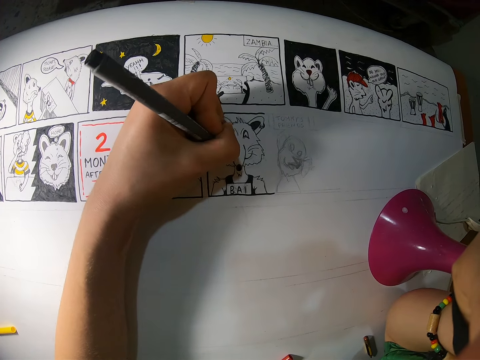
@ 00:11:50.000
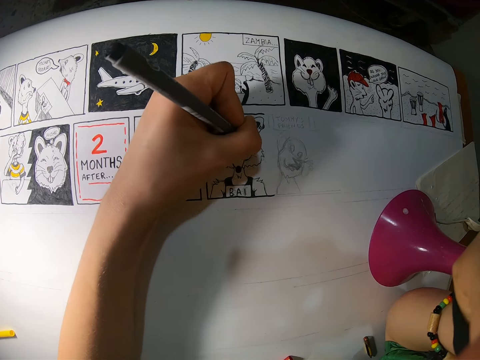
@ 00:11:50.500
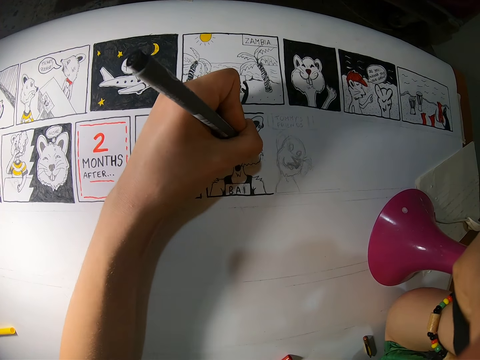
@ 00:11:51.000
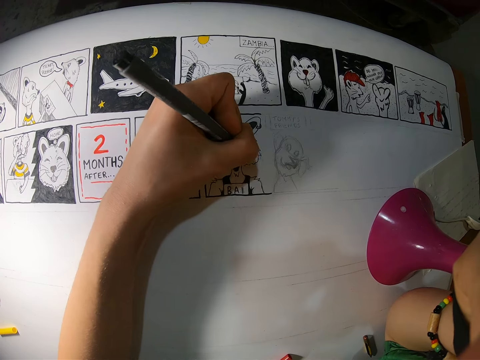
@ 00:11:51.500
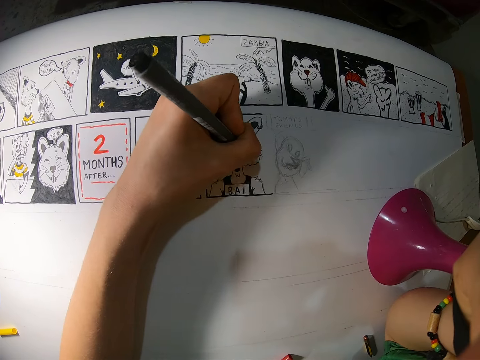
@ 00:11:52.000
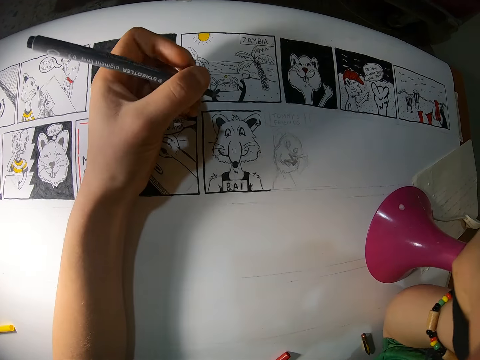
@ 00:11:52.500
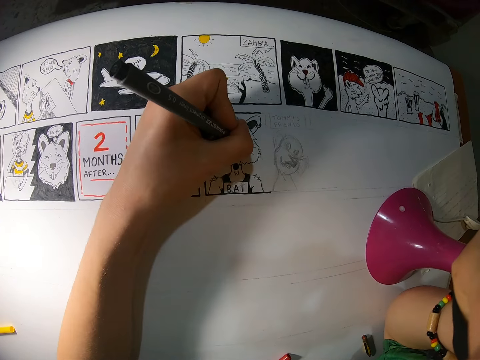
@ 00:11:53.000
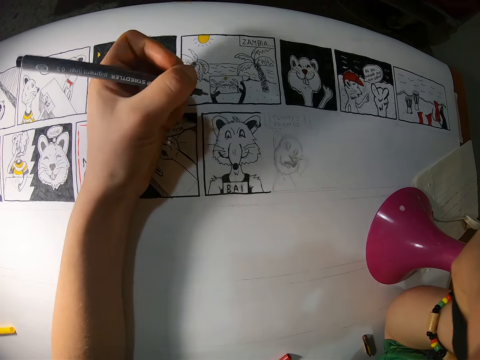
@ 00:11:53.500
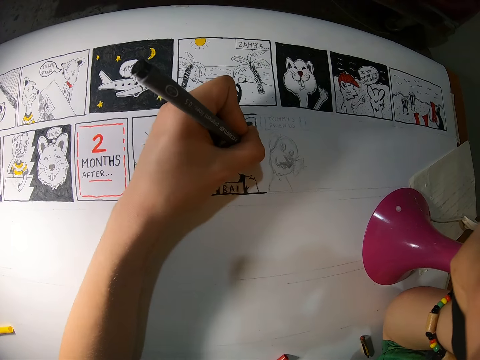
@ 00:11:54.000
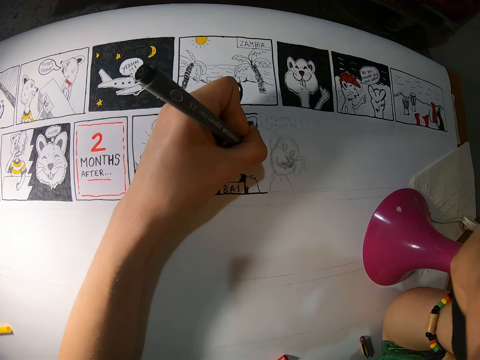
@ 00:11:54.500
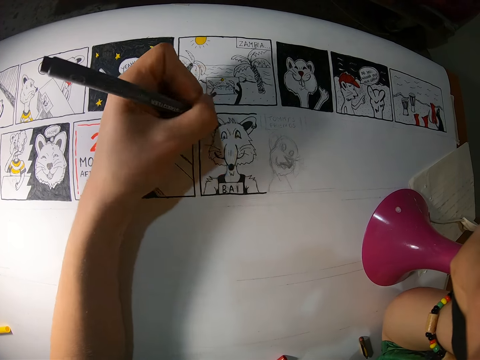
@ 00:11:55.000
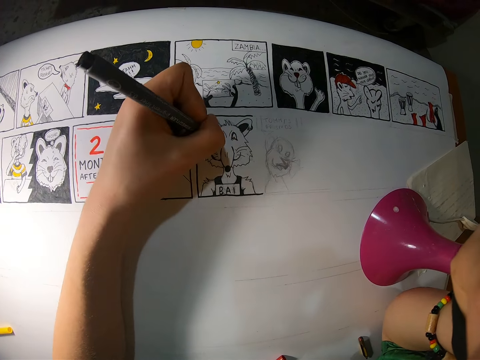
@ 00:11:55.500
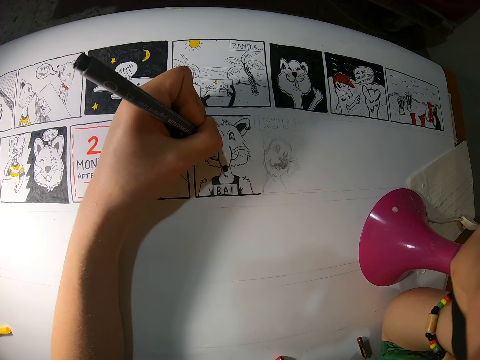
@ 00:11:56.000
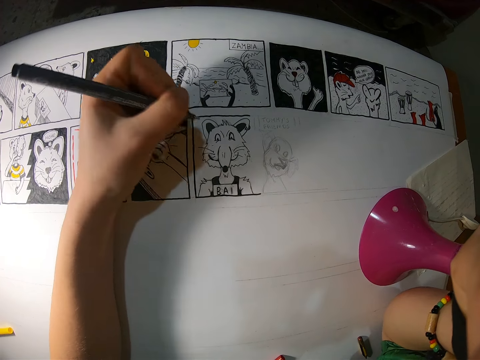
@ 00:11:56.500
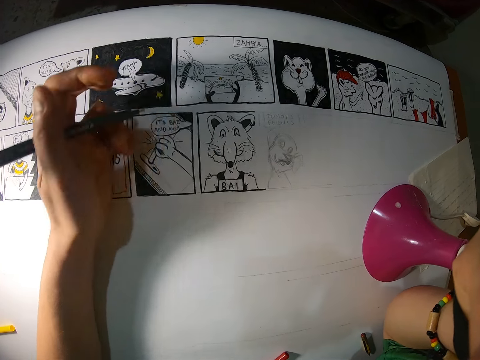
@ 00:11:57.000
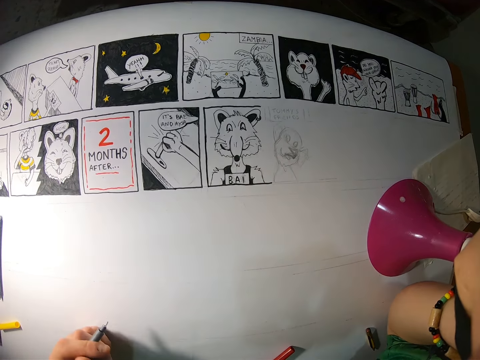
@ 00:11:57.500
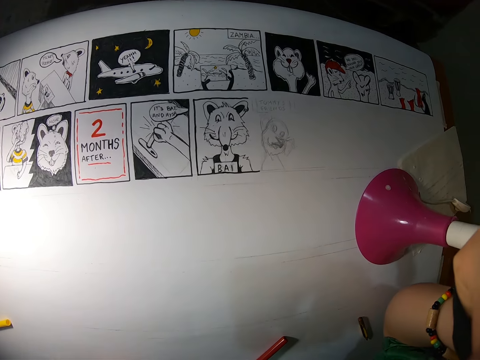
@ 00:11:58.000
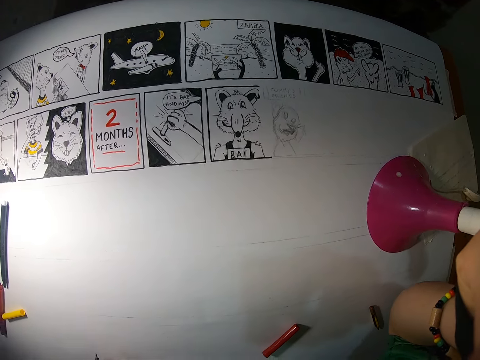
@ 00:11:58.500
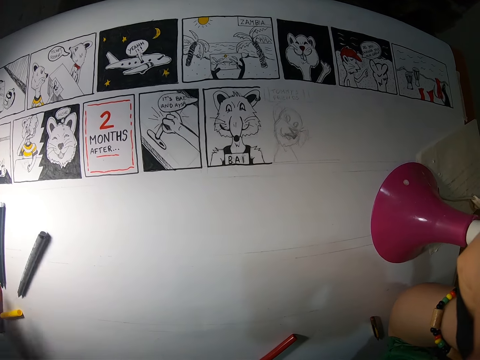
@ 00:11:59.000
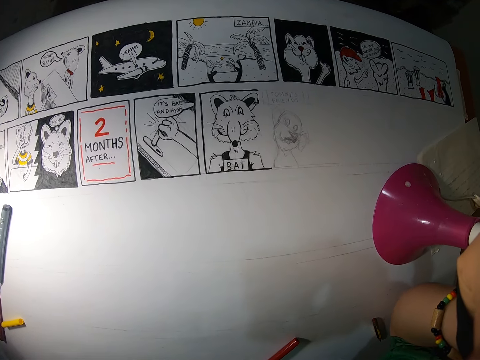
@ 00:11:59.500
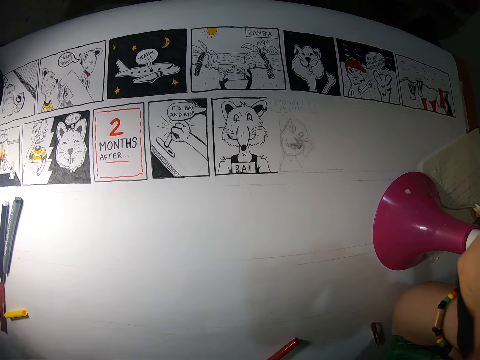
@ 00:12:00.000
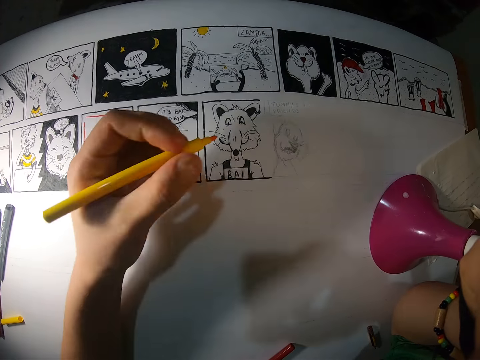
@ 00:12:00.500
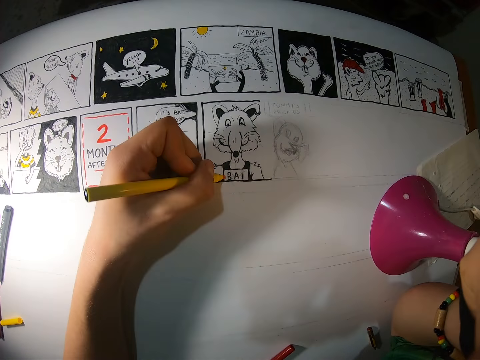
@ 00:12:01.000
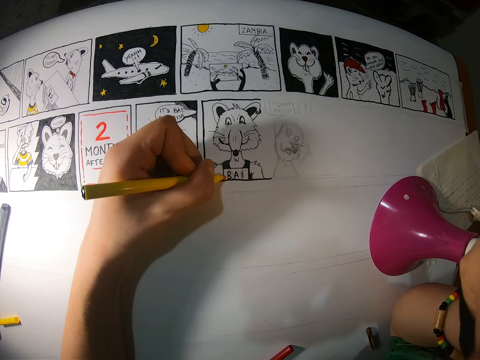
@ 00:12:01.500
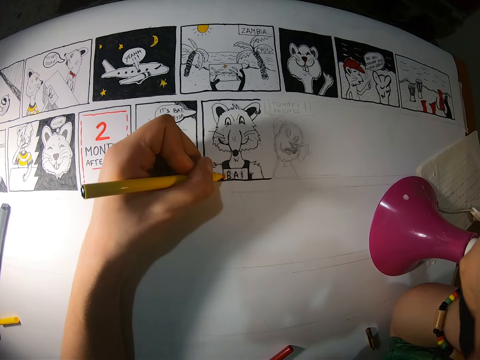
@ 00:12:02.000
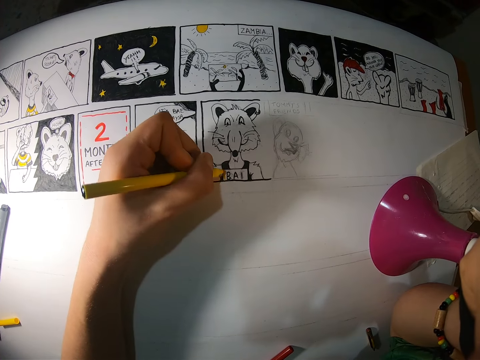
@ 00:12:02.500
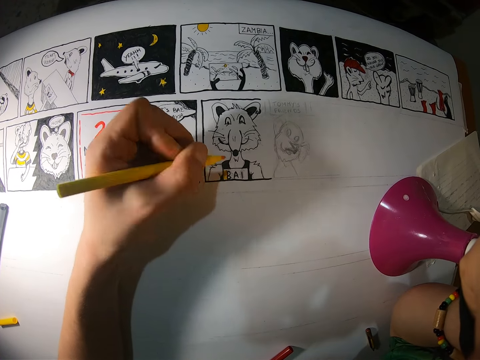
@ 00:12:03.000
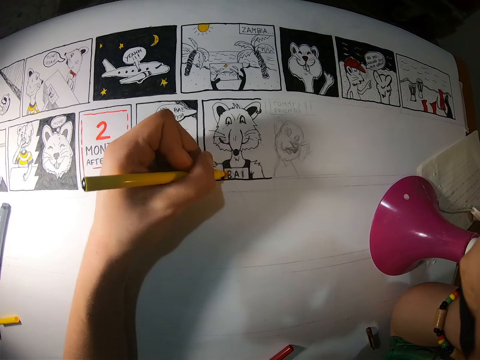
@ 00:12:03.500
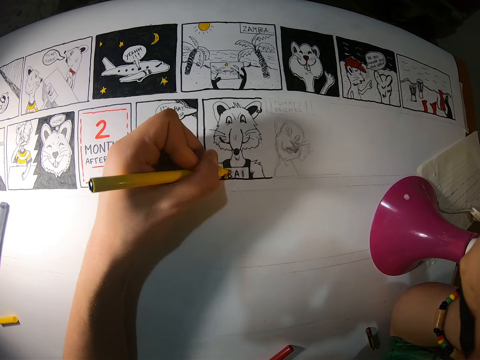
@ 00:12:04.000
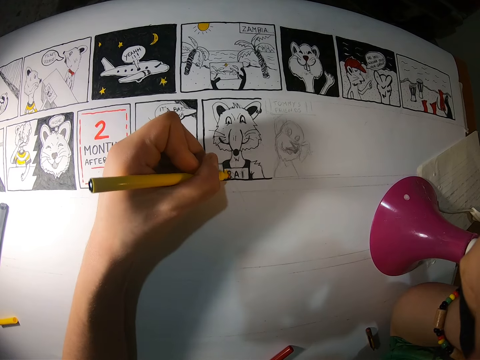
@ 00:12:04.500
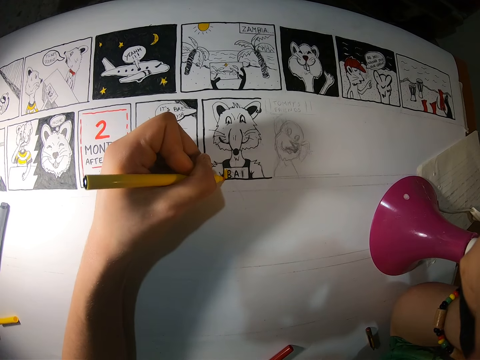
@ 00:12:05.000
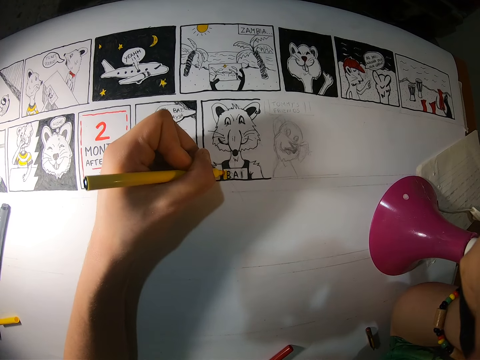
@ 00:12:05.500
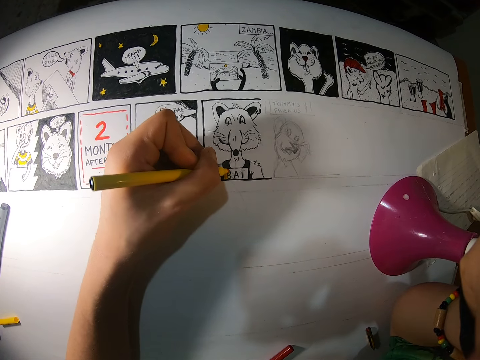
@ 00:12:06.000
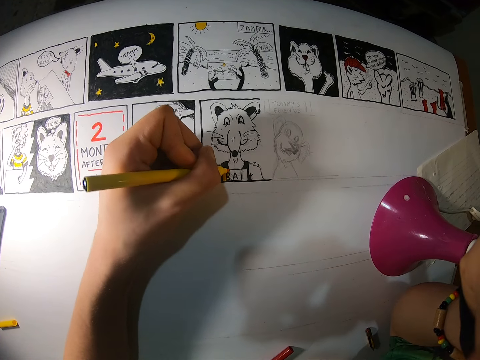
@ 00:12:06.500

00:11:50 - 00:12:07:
The camera wearer holds a pen. She colors on the paper with a coloring pen in her left hand. She draws a picture.
